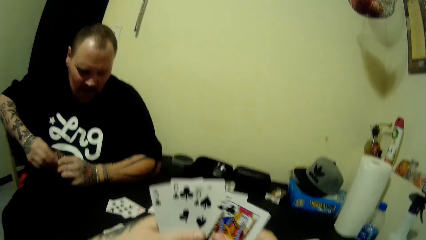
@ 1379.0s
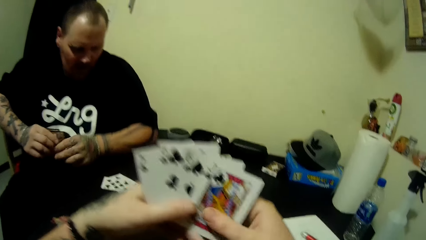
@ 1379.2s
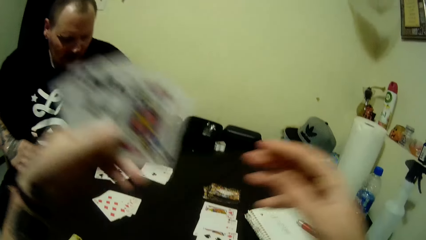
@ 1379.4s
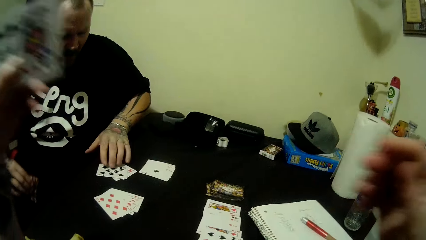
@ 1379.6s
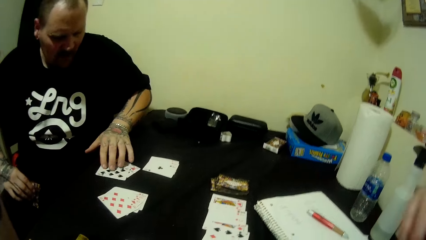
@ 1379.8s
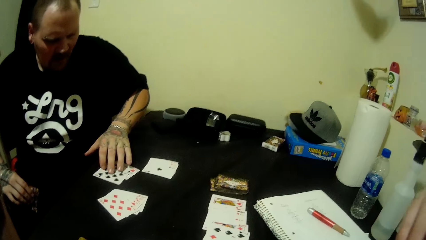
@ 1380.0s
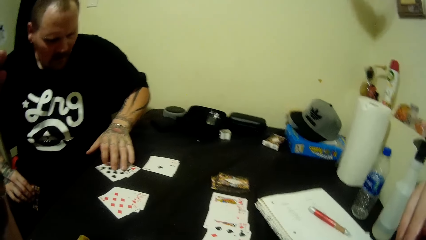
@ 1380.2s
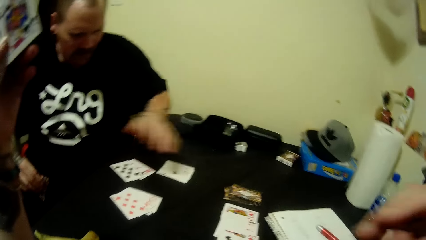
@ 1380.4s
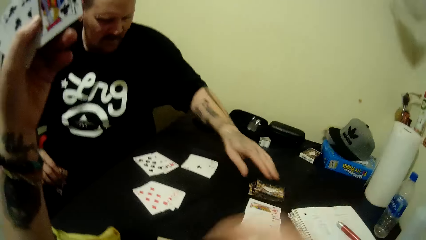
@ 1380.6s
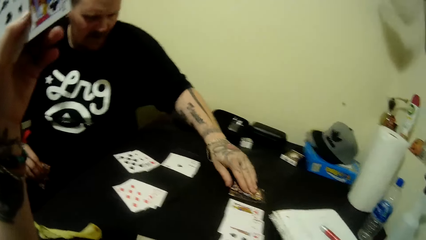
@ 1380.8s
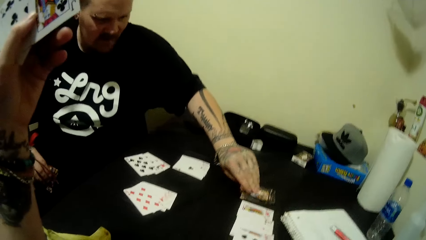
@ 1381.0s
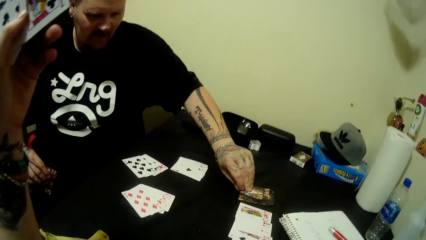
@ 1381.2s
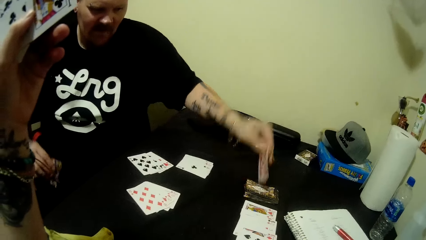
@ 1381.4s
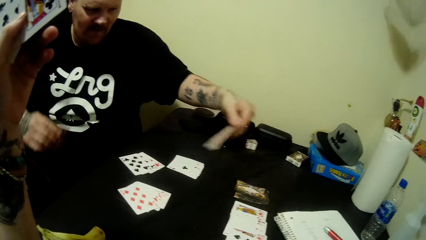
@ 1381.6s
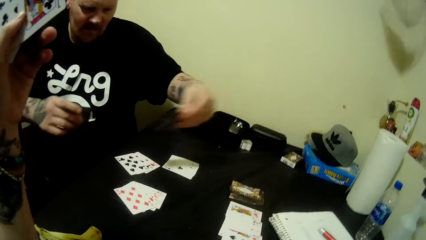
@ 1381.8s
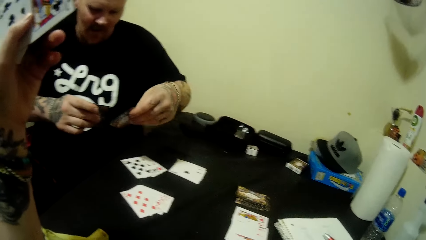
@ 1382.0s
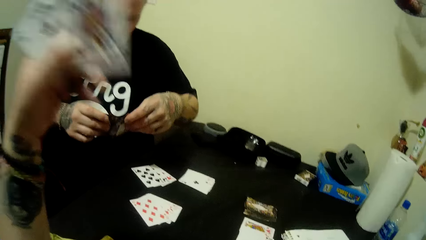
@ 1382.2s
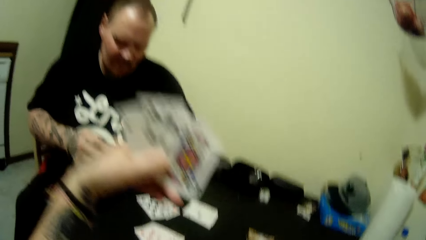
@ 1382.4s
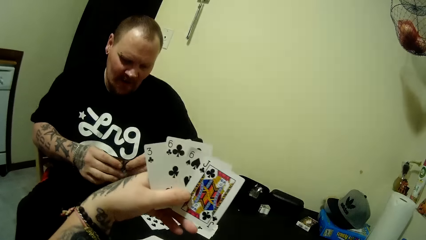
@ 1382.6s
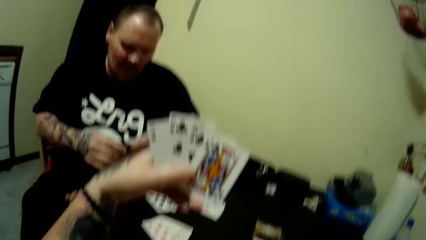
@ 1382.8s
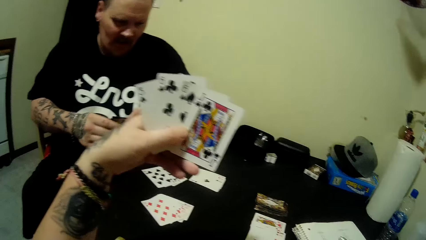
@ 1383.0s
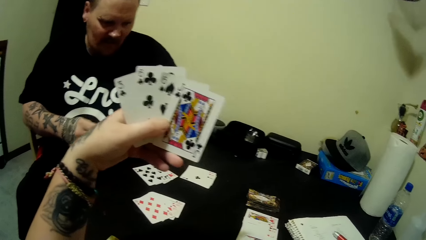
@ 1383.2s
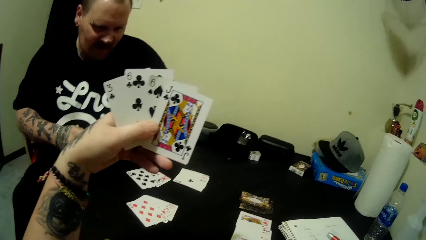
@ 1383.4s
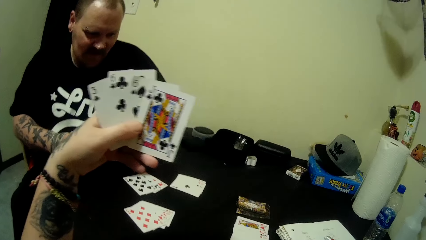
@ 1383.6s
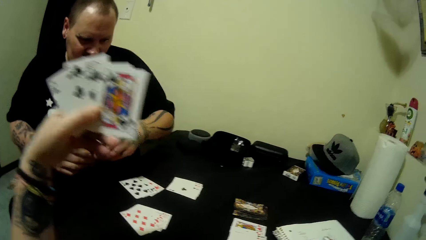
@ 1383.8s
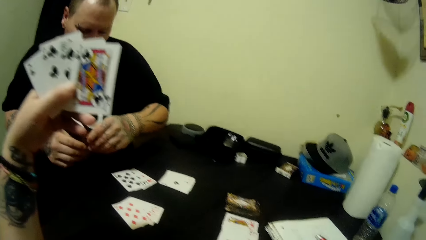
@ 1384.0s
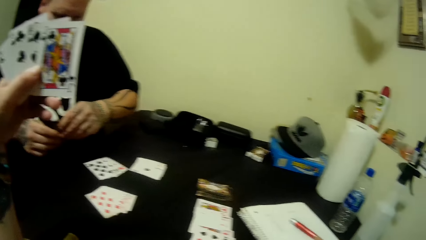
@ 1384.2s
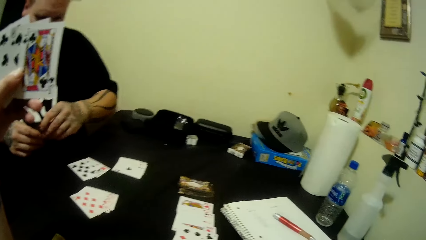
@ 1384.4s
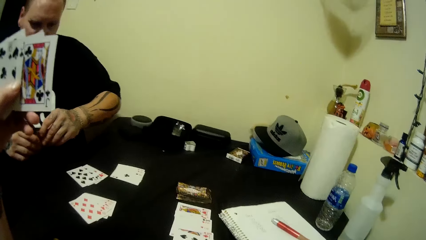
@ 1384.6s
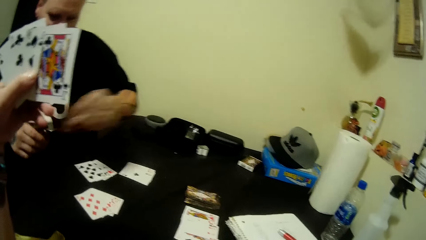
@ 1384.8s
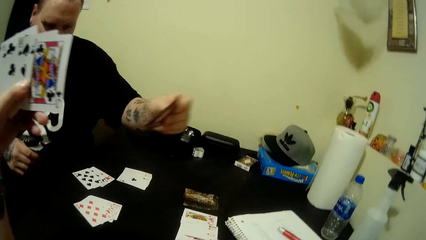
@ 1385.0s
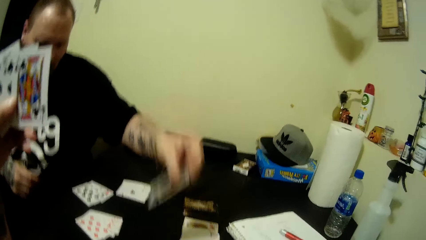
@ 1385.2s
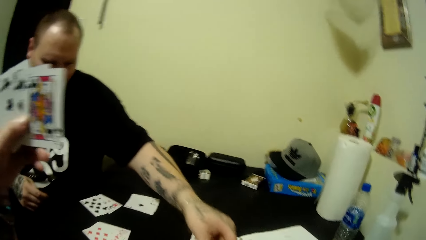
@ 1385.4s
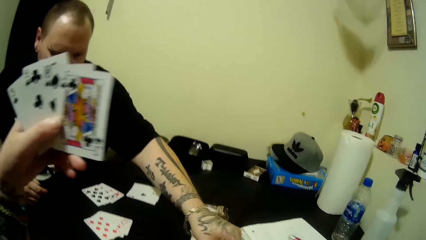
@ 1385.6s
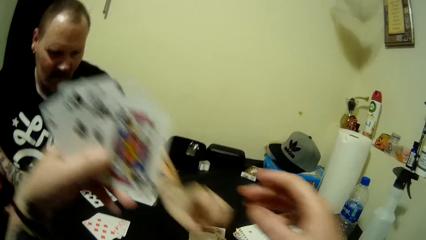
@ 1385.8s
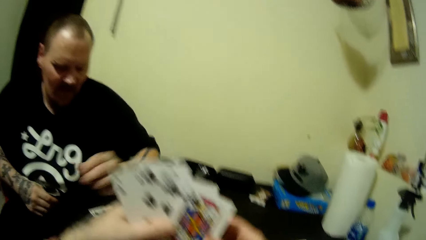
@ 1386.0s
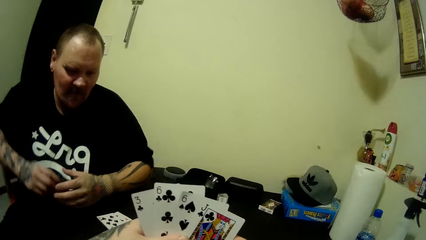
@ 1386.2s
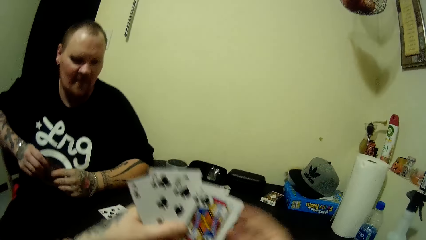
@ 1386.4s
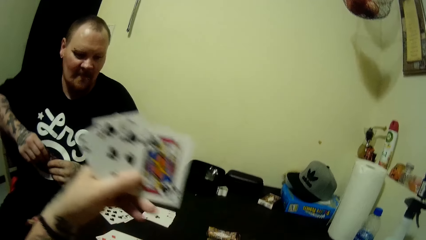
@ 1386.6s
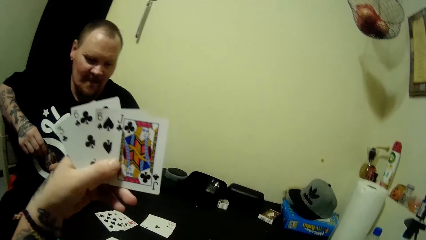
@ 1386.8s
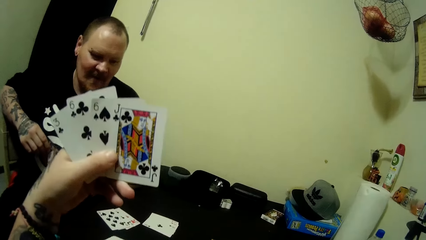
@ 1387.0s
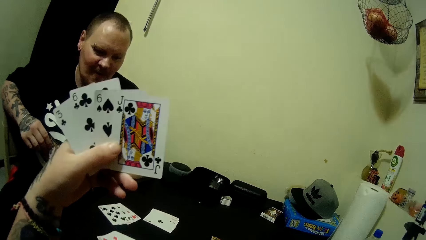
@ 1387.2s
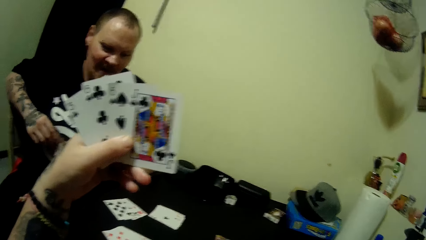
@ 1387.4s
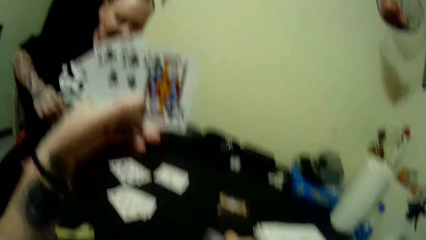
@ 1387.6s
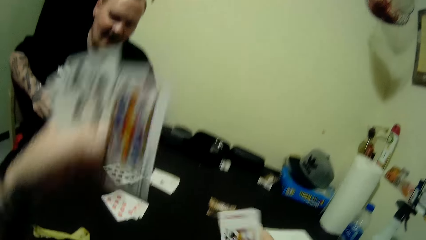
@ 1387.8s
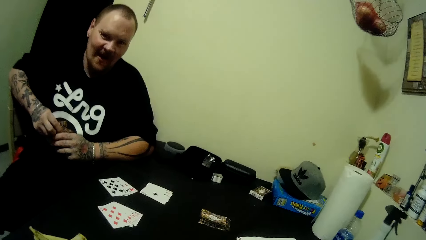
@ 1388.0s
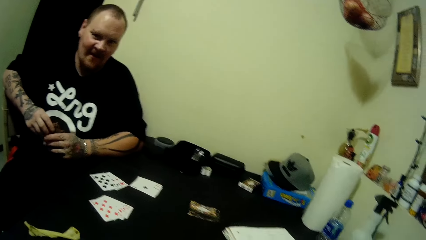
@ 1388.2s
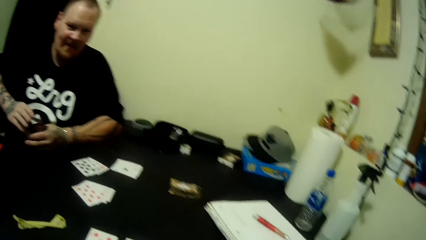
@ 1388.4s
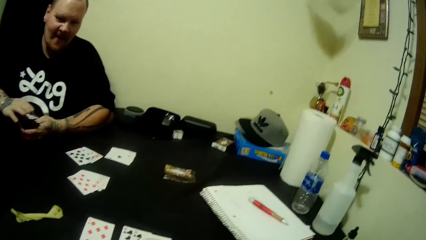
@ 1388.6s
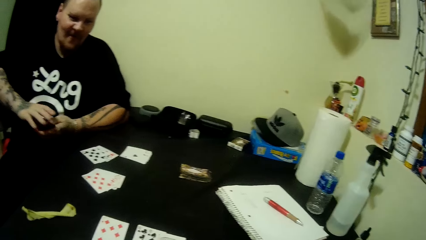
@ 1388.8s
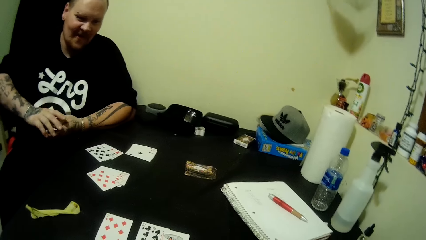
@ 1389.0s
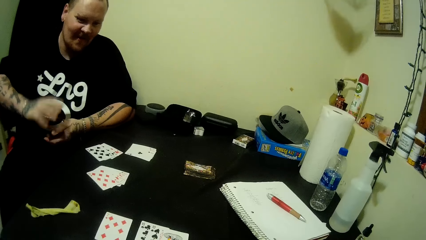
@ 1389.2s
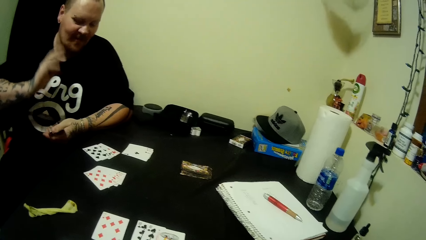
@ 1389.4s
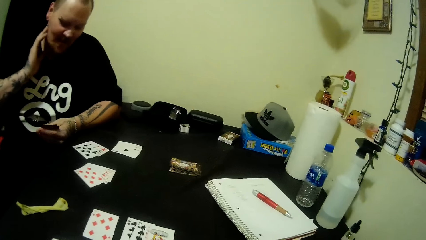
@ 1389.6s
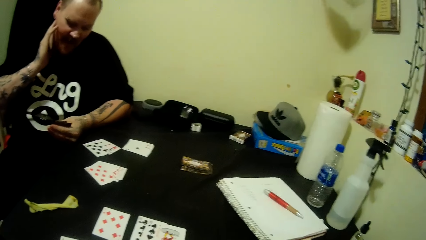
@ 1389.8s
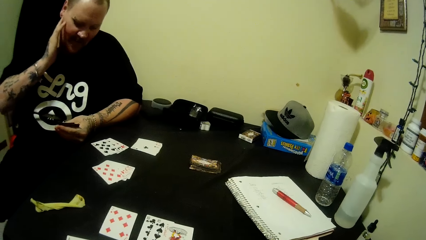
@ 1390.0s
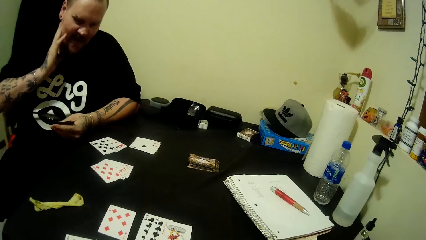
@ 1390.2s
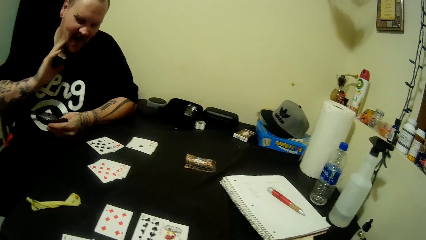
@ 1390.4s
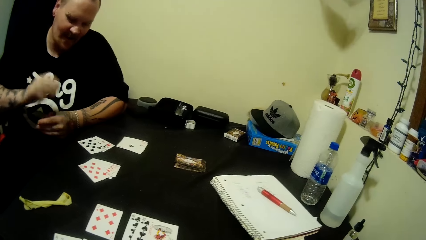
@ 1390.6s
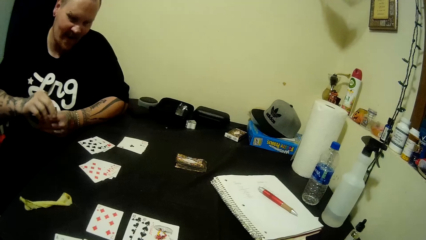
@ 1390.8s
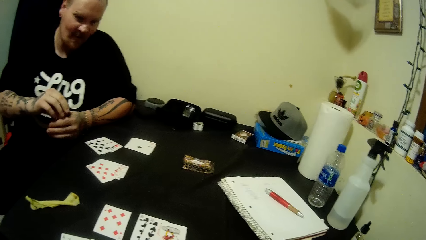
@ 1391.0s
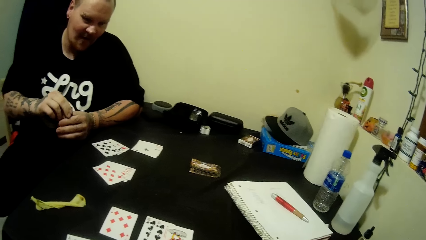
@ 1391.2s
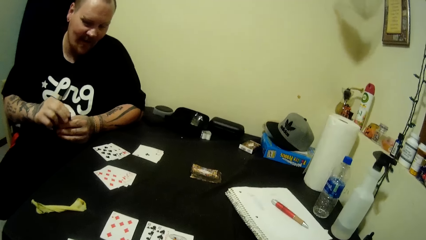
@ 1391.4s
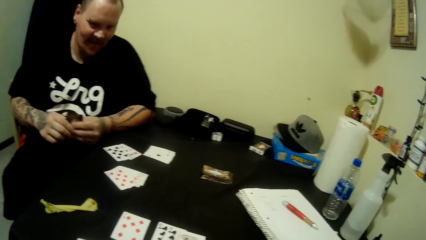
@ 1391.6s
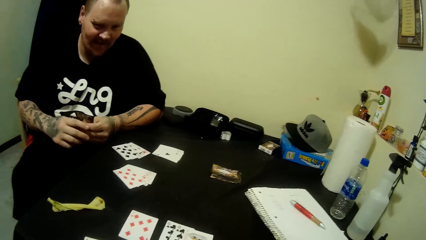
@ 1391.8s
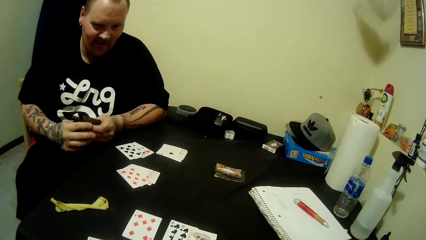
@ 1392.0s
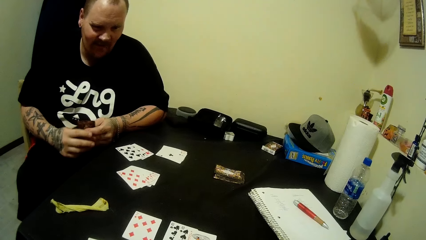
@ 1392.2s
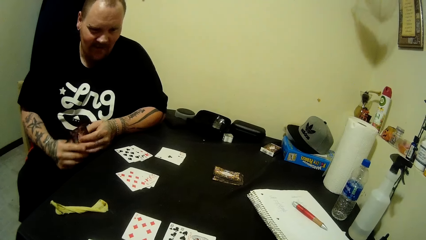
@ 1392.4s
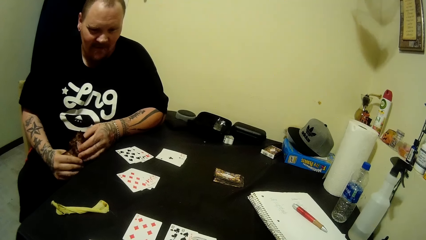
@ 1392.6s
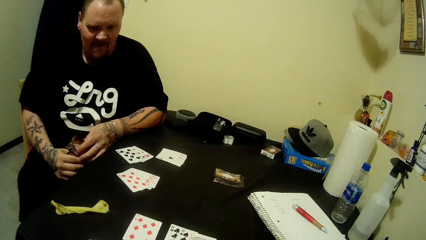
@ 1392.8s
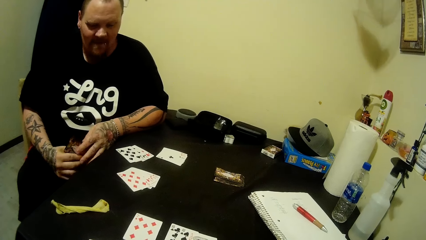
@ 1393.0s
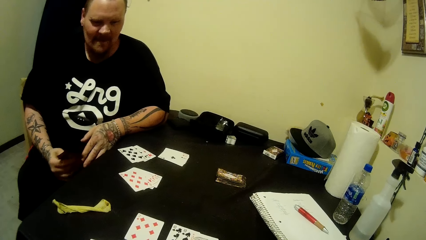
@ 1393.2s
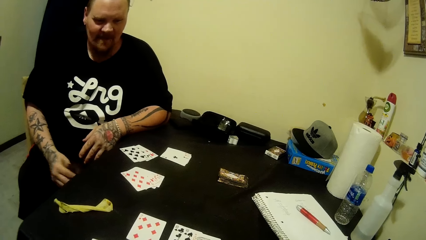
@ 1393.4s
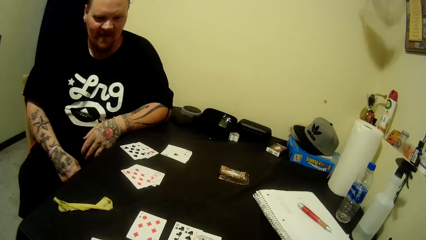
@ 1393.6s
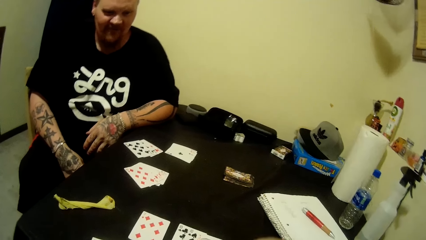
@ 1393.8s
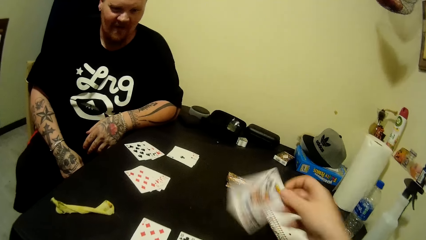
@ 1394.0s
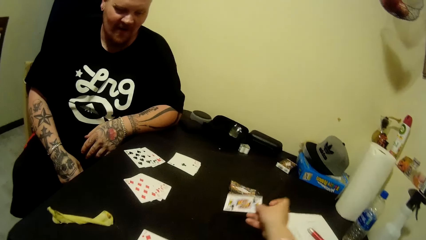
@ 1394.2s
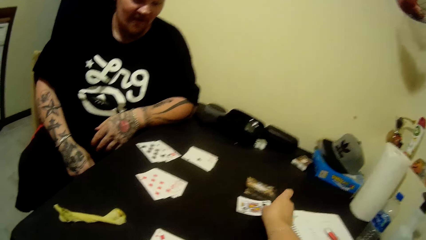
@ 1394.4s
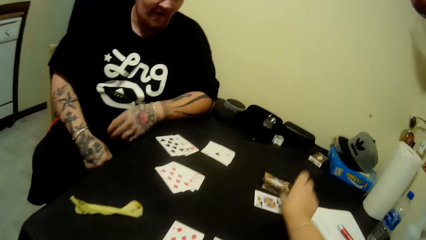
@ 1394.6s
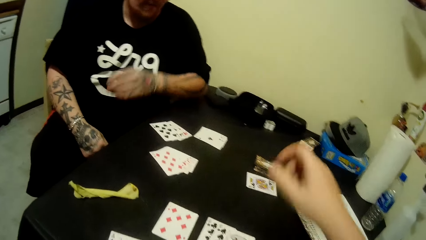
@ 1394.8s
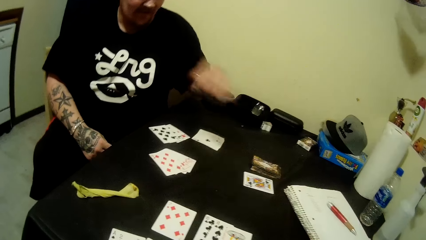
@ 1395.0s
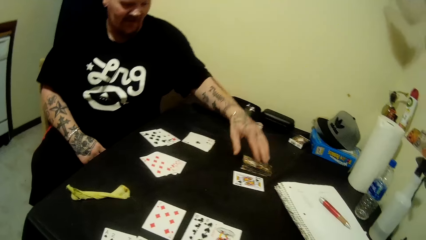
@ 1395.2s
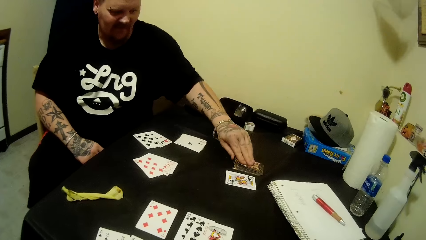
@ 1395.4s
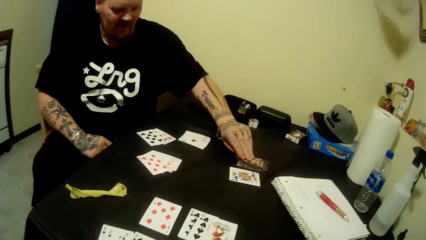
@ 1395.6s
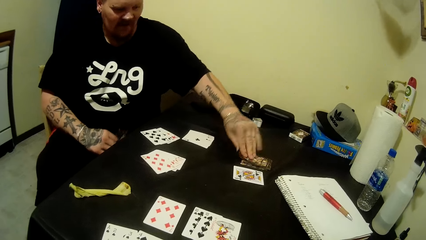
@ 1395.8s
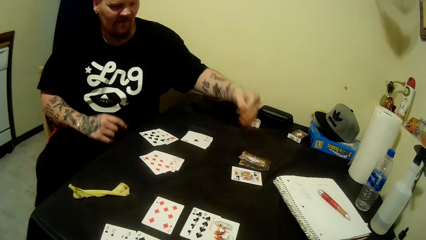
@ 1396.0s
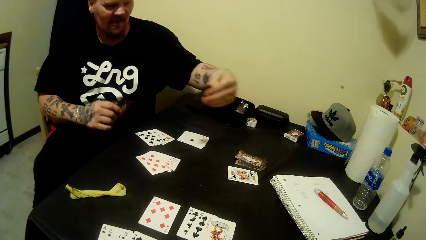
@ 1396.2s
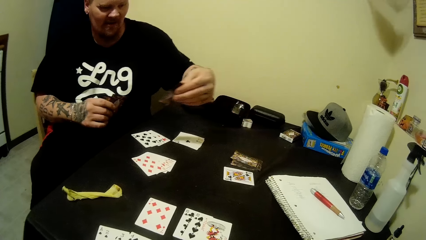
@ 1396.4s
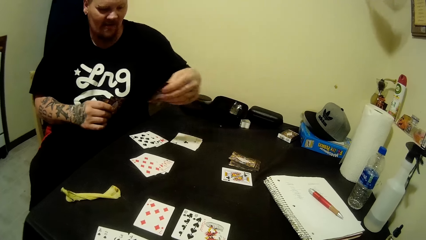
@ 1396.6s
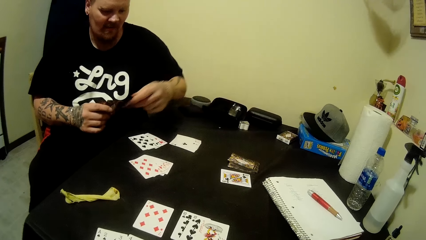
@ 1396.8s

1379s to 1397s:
A man touches the card on the table with his left hand. The man picks a card from the table with his left hand. The man drops the card in his left hand on the table. The camera wearer picks the card from the table. The man passes the card in his right hand to his left hand. The man touches his face with his right hand. The man passes the card in his left hand to his right hand. The camera wearer drops the card on the table with his right hand. The man picks a card from the deck on the table with his left hand.
